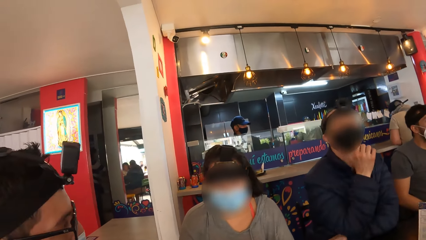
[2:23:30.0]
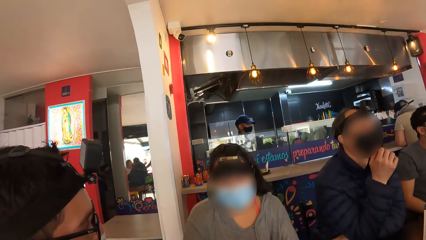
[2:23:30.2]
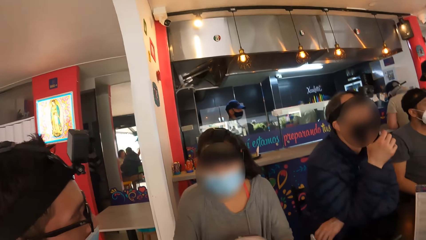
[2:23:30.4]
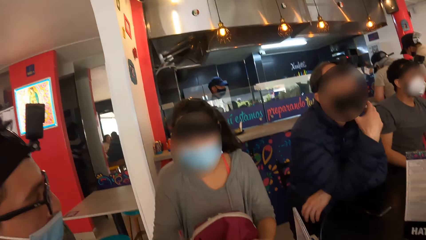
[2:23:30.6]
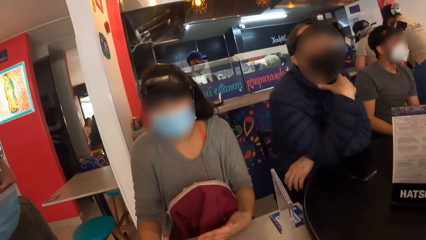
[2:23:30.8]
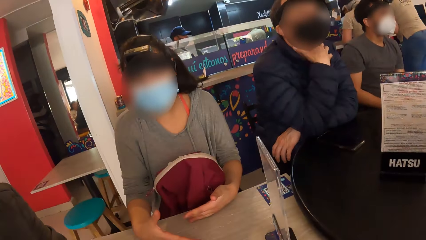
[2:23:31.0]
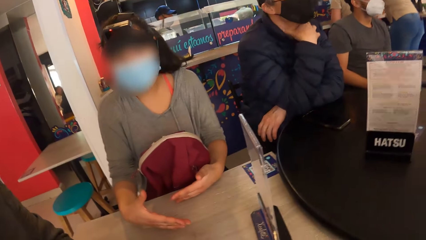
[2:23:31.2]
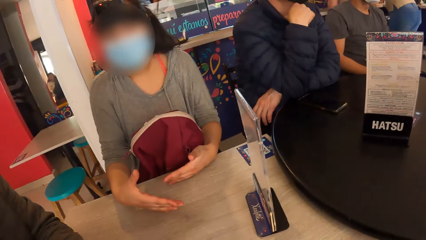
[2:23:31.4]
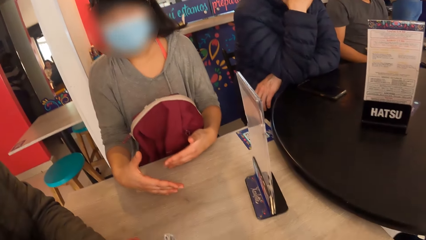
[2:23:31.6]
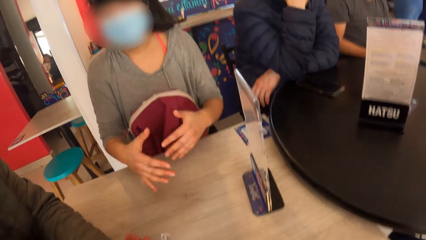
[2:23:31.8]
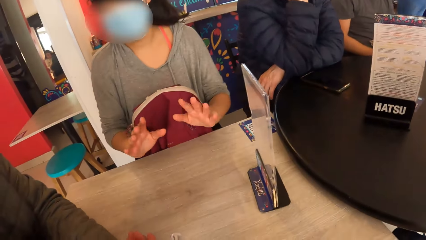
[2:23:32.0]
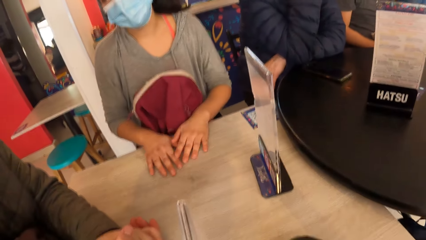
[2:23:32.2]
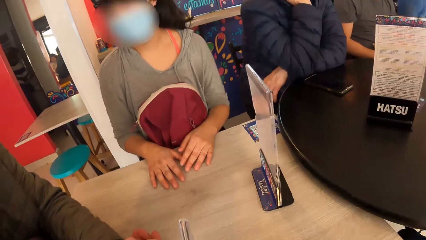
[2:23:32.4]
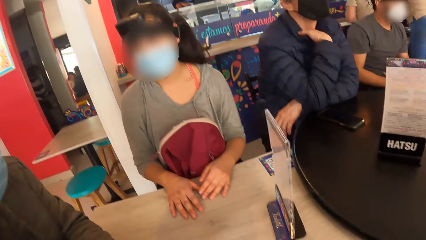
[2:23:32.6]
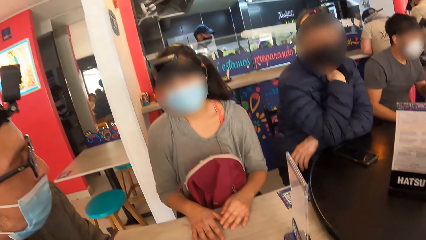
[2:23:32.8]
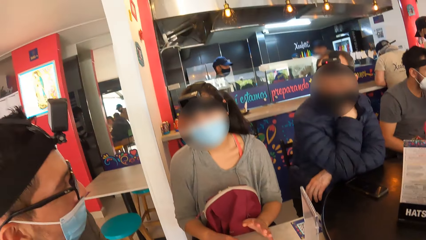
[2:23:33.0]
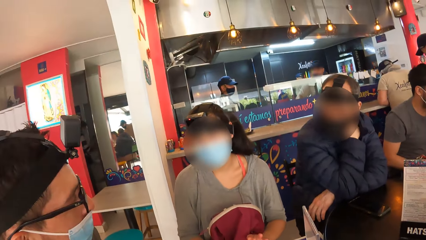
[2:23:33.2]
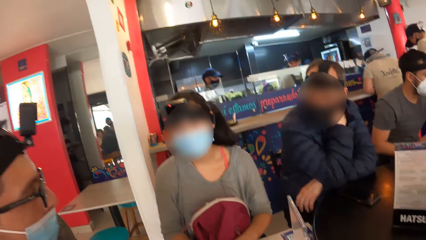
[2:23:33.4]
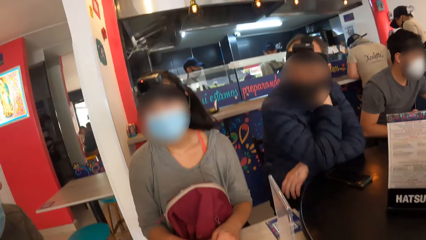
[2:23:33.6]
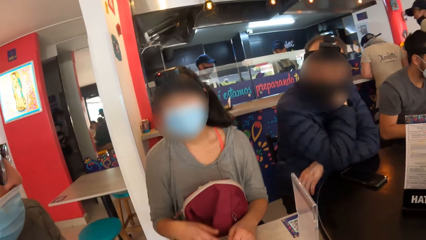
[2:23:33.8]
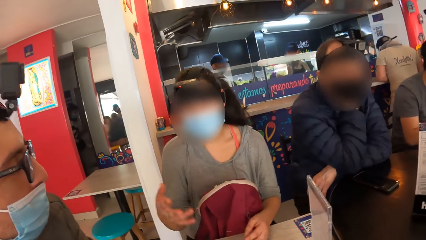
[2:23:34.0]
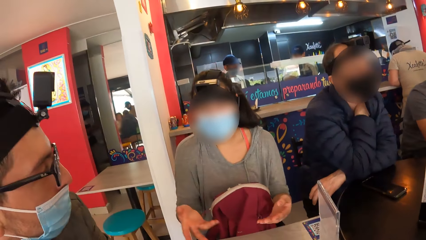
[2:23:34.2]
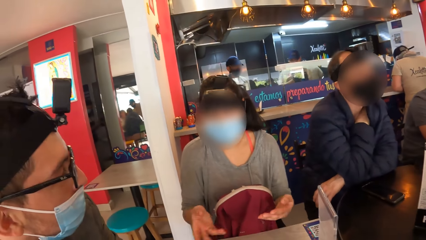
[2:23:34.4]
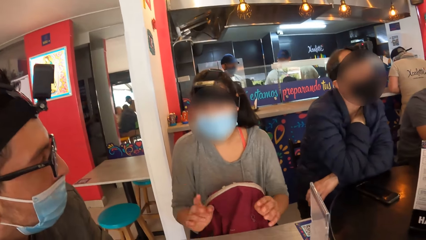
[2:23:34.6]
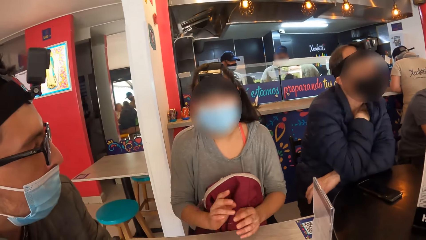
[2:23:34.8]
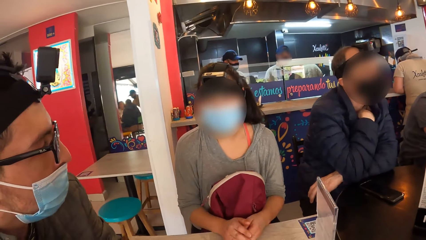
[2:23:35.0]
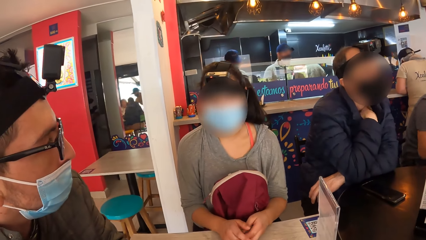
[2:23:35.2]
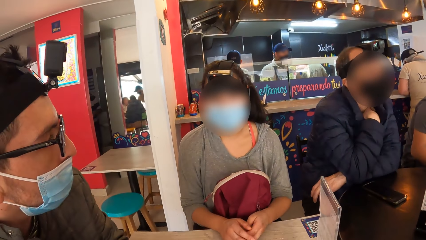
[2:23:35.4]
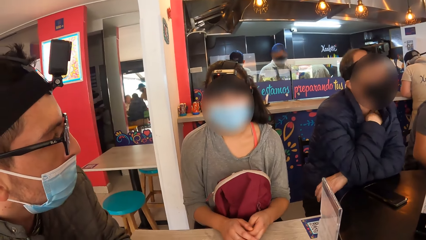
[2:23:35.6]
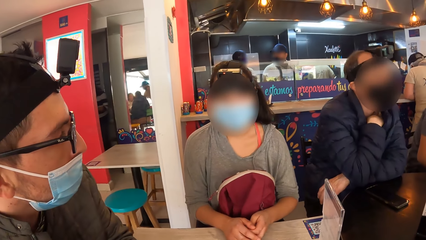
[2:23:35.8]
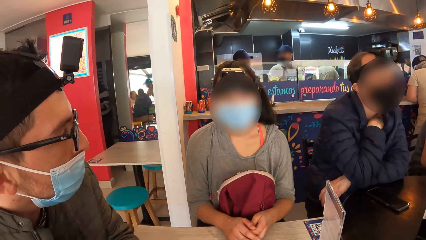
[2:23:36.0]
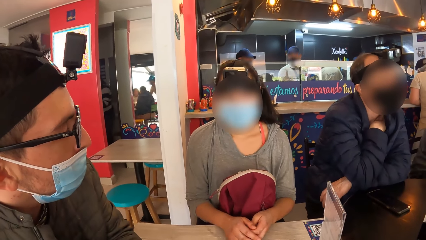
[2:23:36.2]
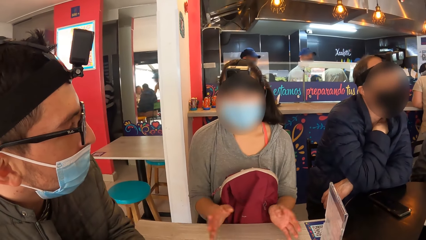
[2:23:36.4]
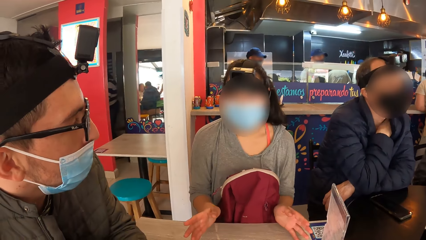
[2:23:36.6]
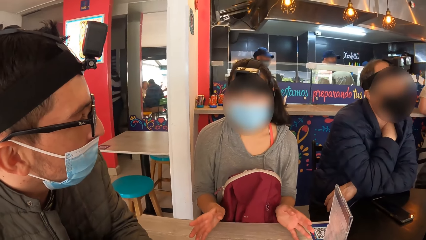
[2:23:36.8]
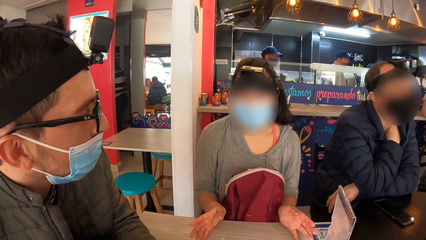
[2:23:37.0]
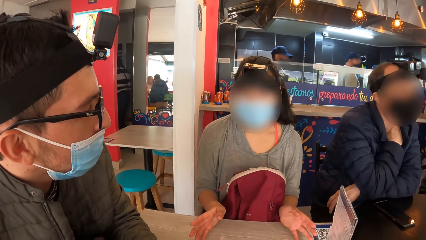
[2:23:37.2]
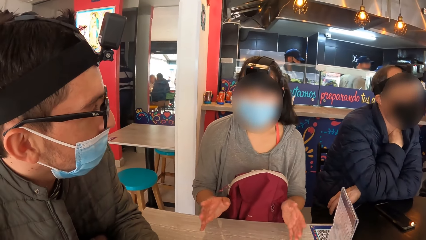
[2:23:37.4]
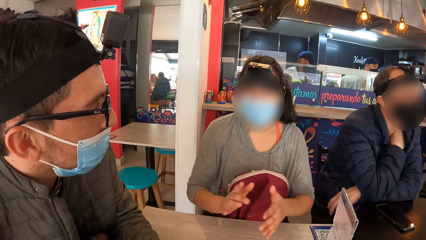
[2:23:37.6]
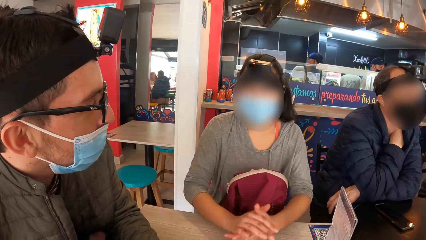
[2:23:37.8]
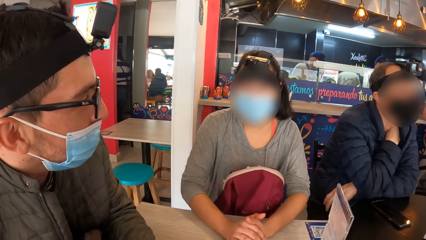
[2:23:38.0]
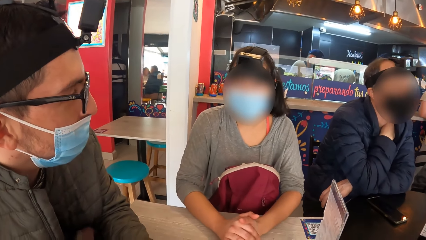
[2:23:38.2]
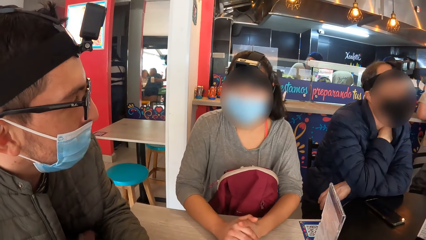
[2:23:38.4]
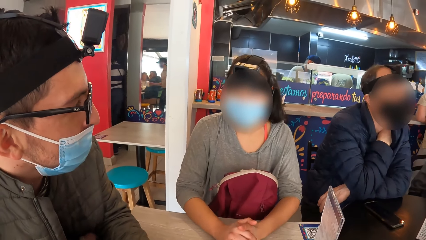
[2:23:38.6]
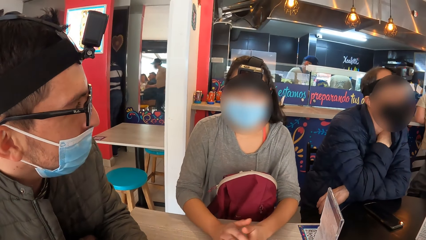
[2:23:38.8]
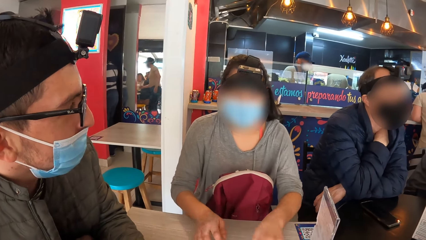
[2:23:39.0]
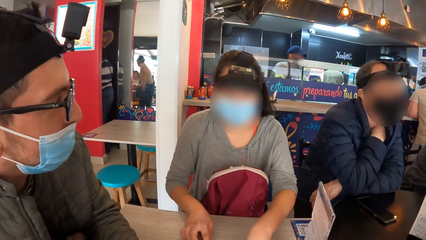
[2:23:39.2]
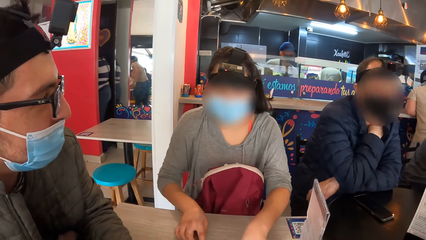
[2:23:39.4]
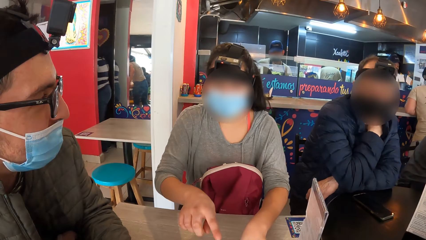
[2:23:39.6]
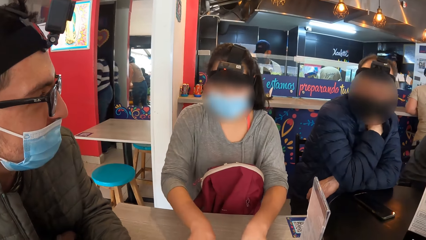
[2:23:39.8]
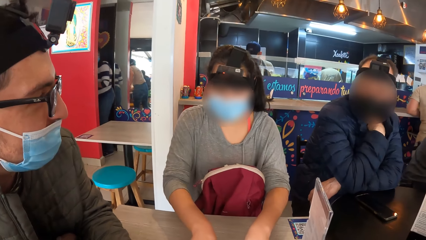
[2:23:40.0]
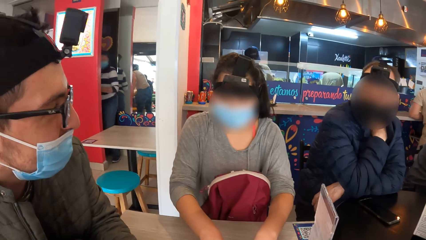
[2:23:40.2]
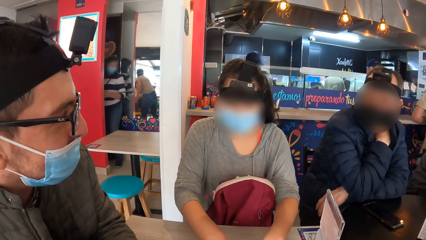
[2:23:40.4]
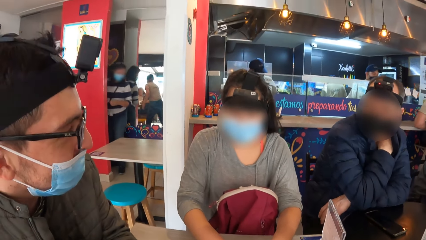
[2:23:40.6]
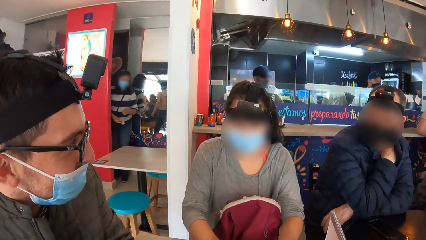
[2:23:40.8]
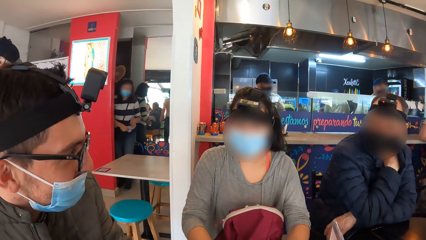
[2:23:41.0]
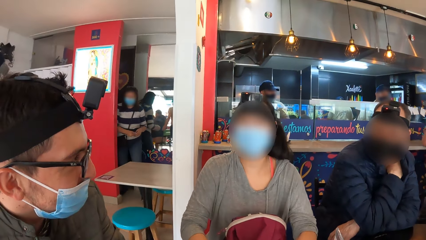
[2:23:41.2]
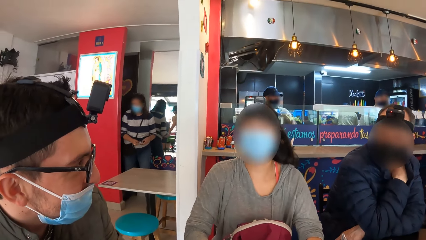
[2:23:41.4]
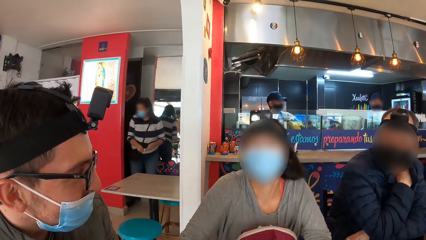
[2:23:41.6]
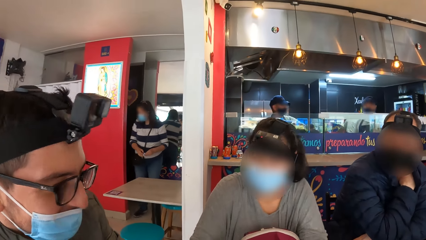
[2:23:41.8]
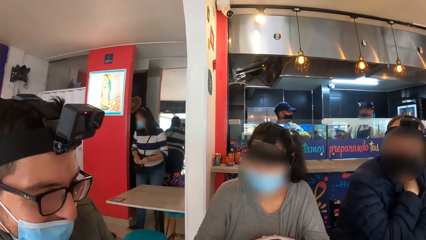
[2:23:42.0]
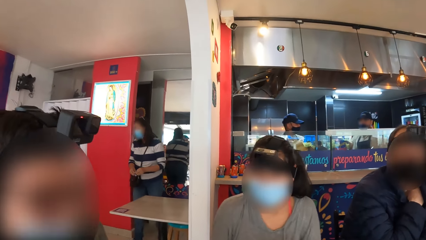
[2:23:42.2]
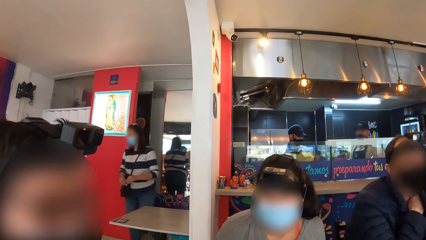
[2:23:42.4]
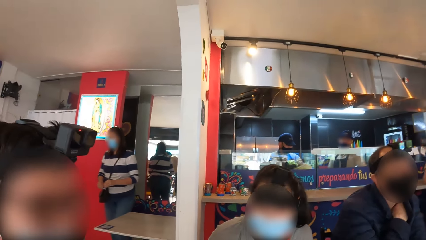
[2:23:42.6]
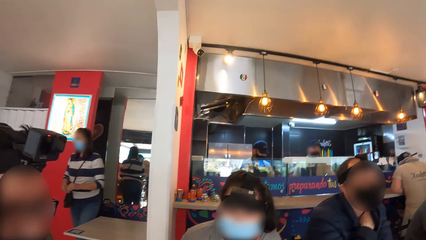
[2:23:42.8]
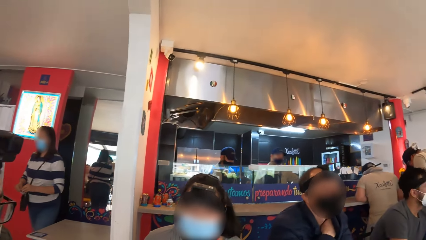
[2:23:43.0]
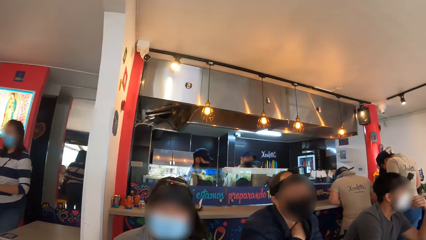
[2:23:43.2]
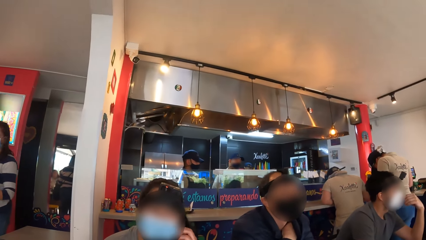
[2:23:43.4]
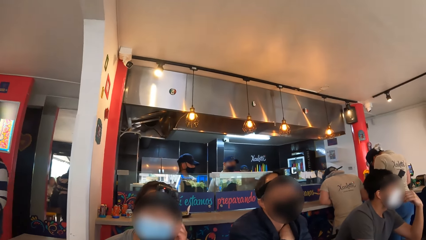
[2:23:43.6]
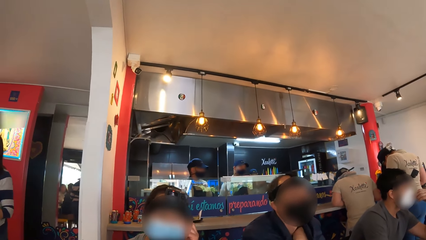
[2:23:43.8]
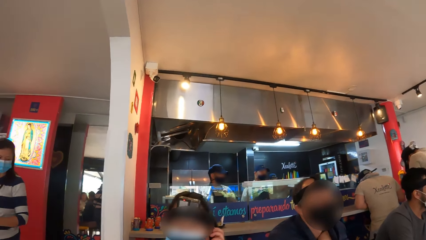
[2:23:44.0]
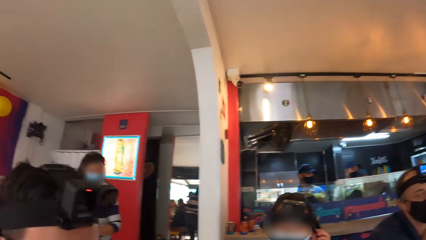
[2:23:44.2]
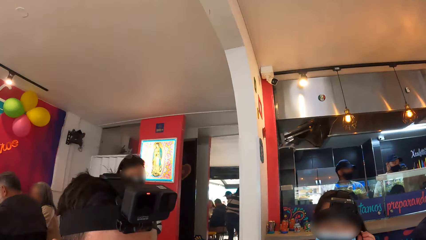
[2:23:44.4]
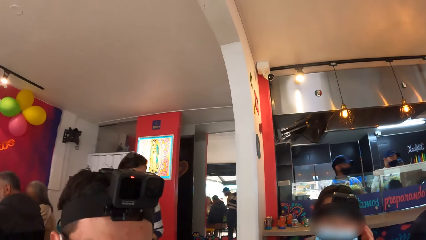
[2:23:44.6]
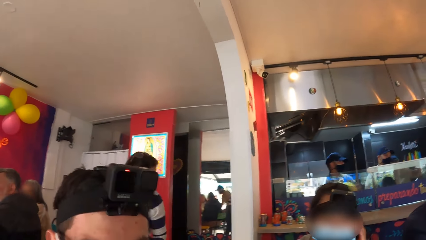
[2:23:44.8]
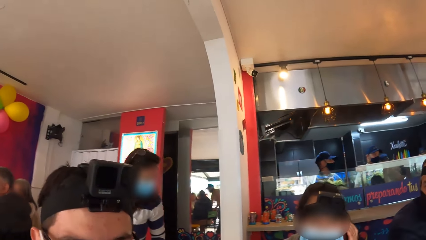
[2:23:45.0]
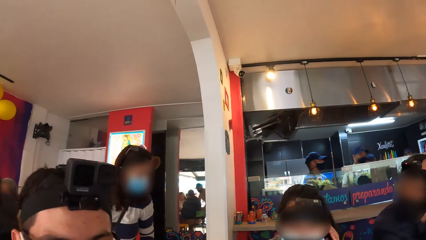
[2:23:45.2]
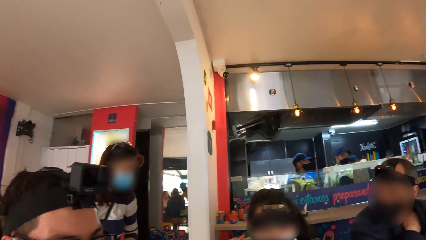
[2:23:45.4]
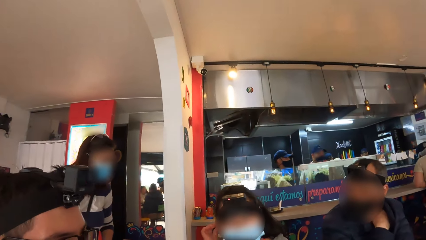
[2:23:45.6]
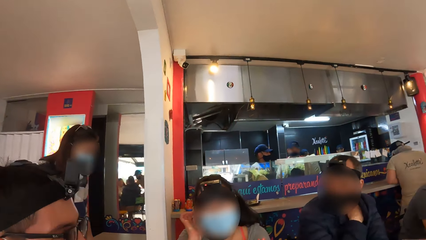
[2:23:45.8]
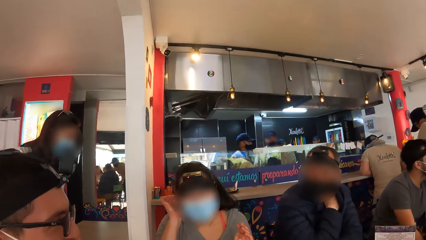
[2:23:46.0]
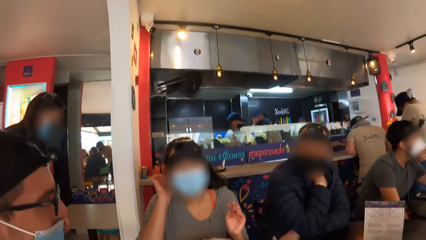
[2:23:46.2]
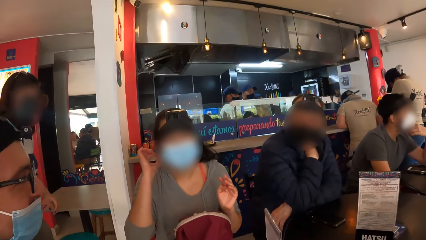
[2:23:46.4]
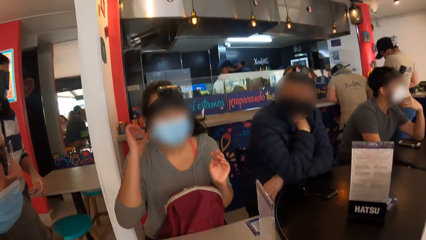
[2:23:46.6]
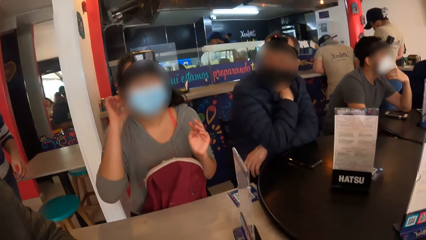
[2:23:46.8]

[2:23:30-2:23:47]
The woman gesticulates with her hands.
